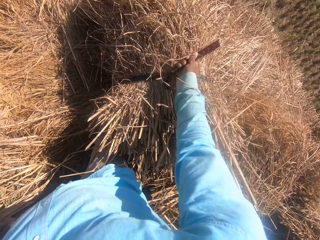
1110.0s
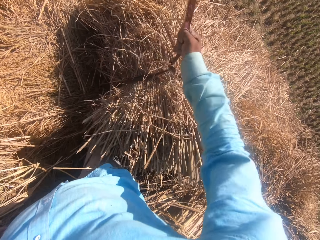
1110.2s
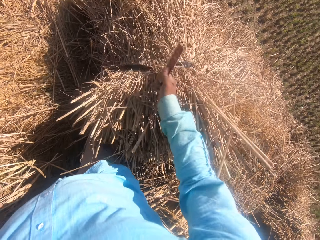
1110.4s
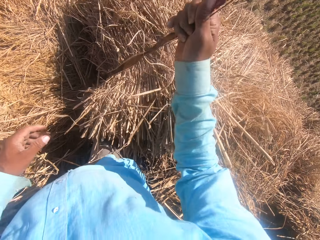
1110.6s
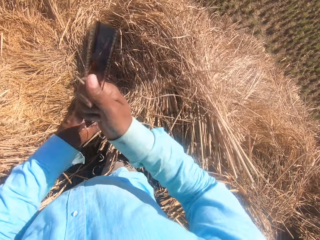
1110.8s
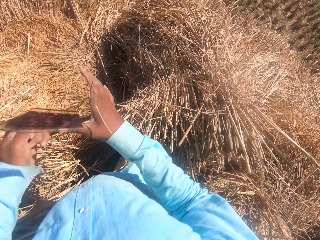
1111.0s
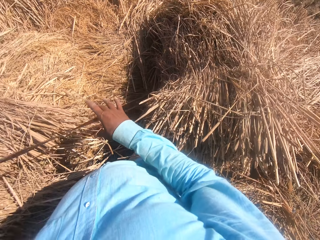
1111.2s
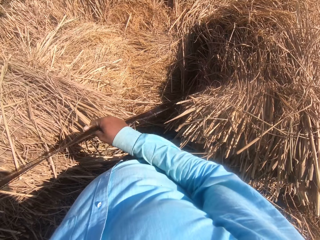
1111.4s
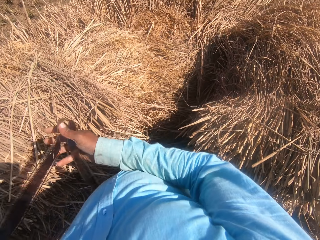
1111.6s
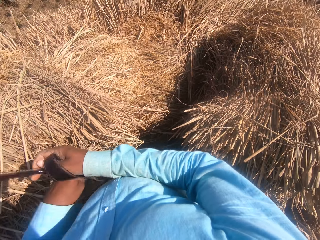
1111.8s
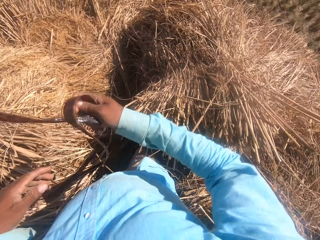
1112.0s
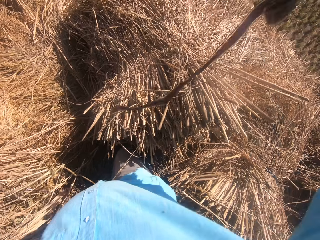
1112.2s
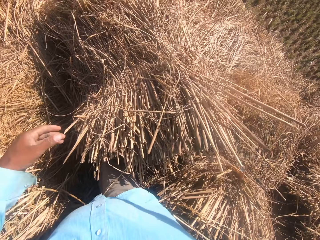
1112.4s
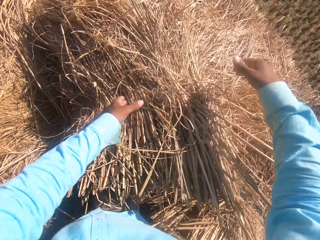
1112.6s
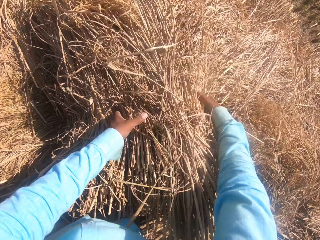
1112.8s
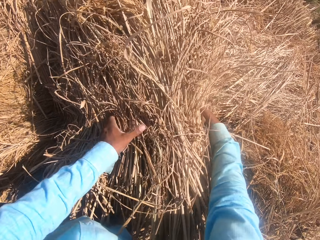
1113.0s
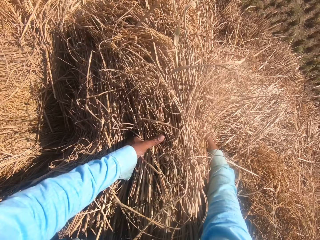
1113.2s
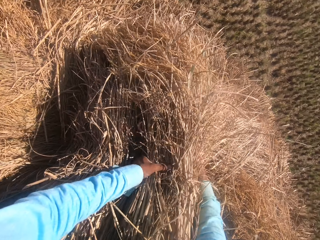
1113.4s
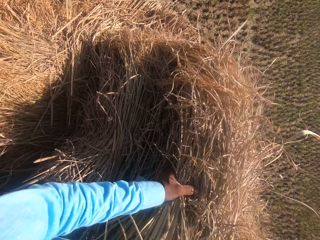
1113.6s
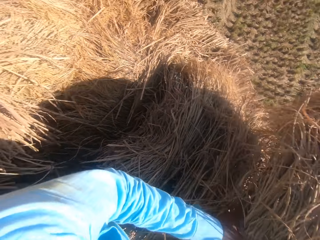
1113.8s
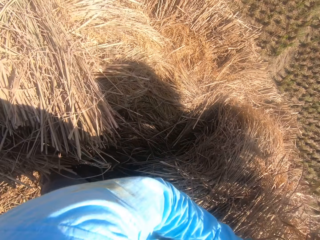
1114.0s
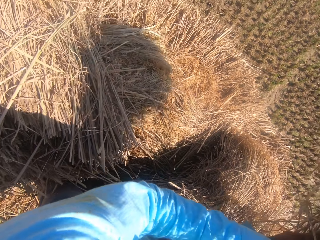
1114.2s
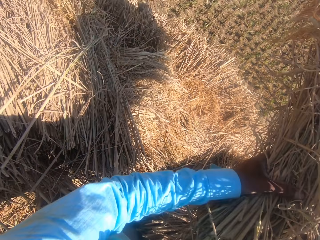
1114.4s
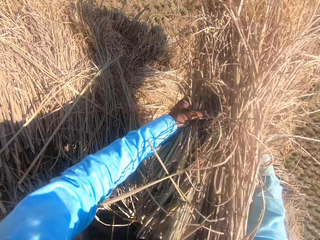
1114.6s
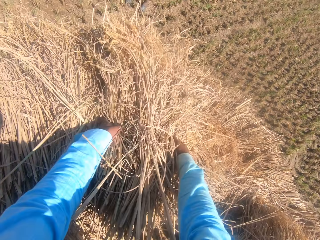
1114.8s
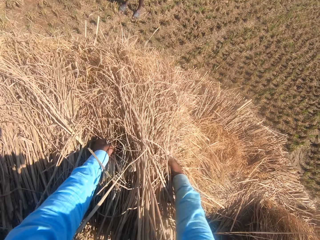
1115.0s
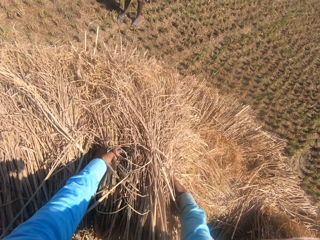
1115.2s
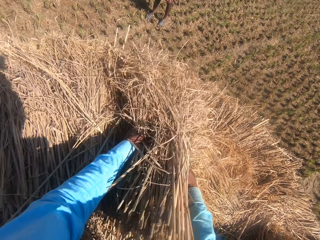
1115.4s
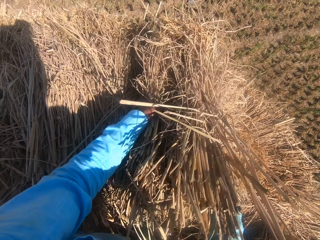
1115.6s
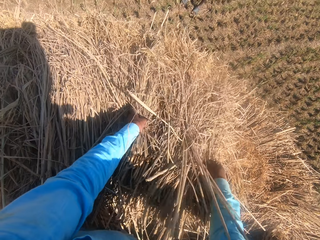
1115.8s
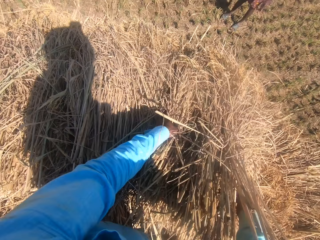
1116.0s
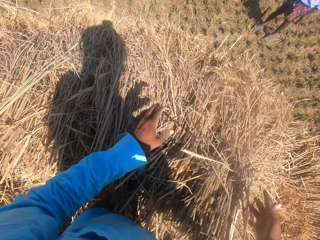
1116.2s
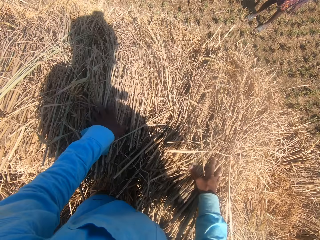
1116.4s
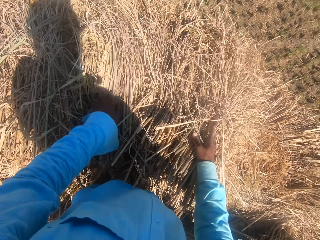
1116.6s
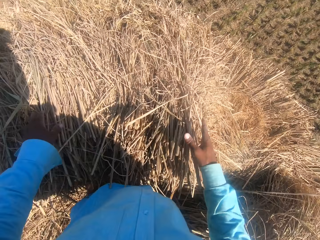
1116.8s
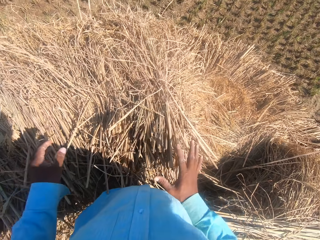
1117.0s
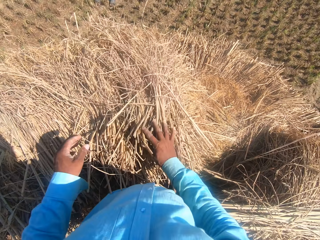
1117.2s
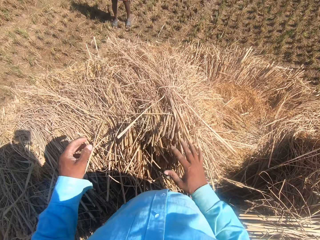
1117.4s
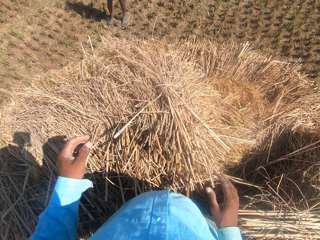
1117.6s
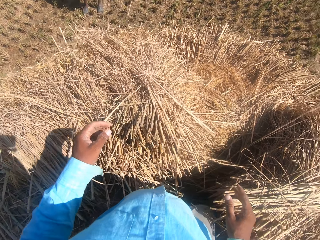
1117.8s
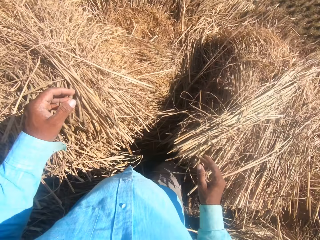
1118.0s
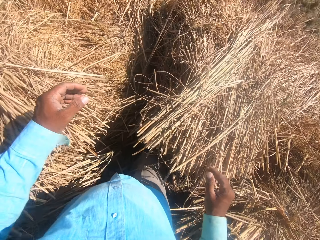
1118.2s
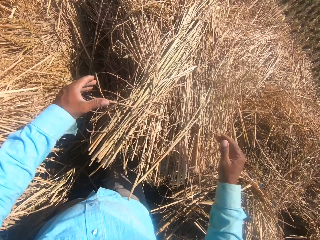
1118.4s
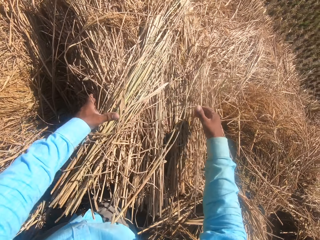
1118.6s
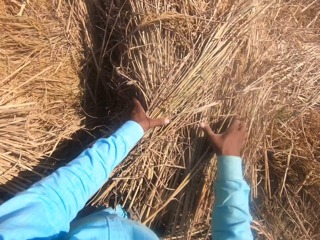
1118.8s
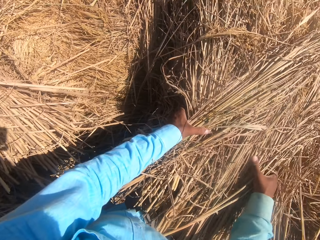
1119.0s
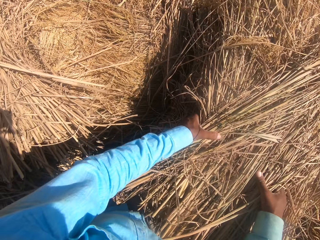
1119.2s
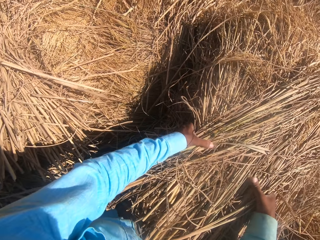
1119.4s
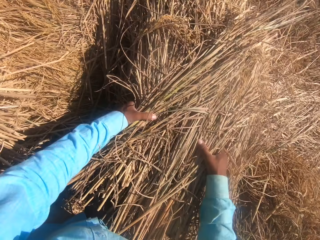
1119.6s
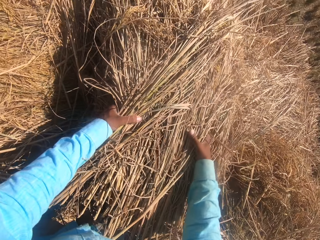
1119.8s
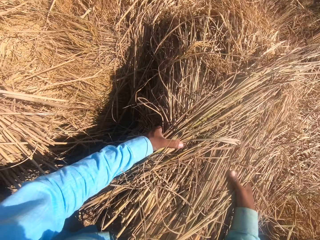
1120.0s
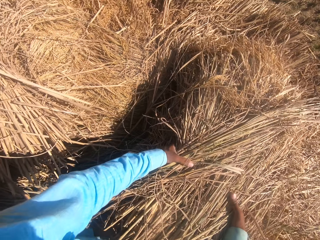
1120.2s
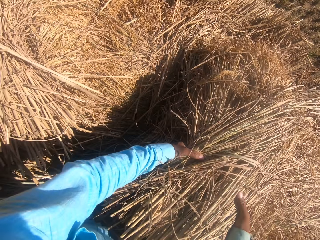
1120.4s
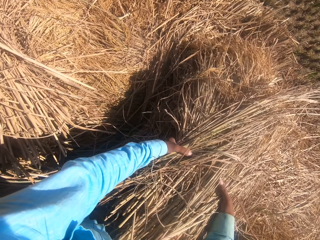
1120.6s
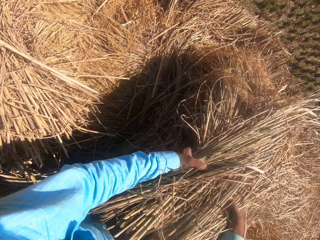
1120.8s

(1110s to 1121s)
The camera wearer holds a hay rope. He unties a bundle of straw. He unties the hay rope, pulls the hay rope from the hay, and throws the hay rope away. He changes the position of multiple straws with both hands. He lifts hay from the other, places hay on the other, and spreads hay on the other. He touches the hay with his right hand and turns to the right. He changes the position of multiple straws with both hands. He holds hay.

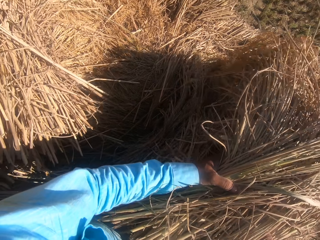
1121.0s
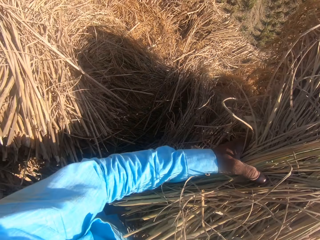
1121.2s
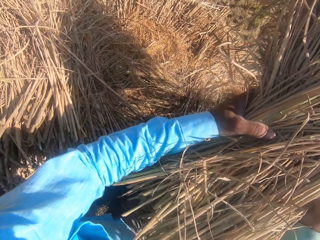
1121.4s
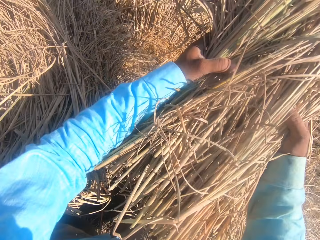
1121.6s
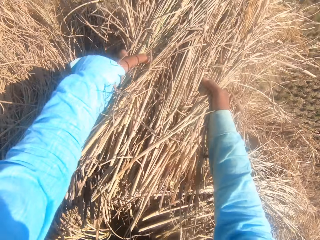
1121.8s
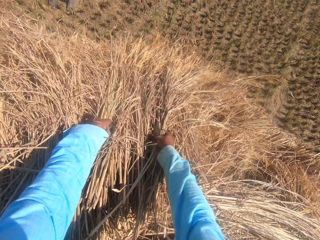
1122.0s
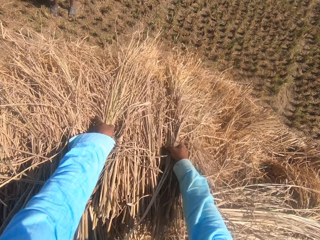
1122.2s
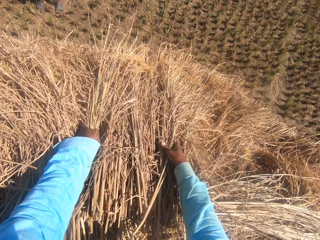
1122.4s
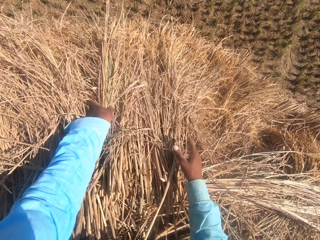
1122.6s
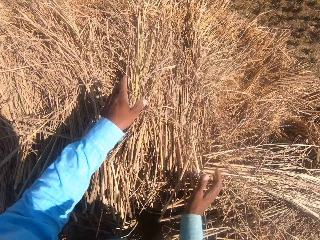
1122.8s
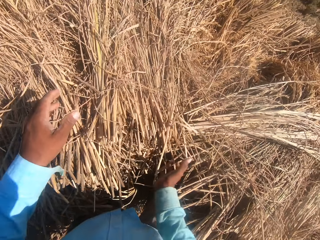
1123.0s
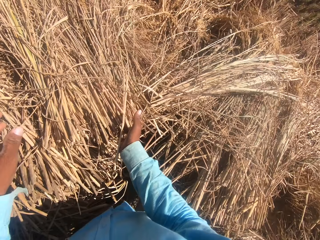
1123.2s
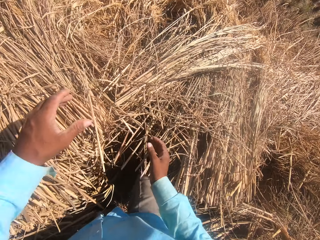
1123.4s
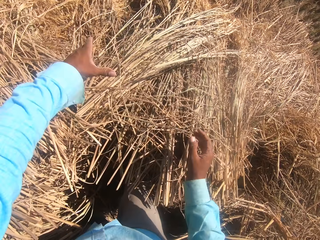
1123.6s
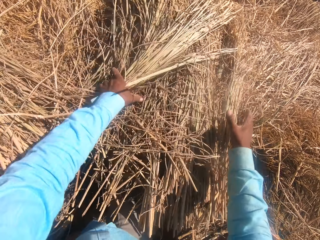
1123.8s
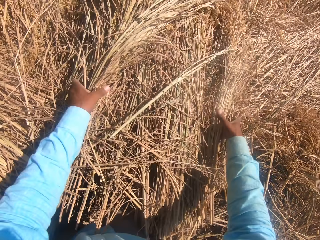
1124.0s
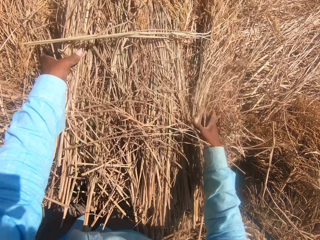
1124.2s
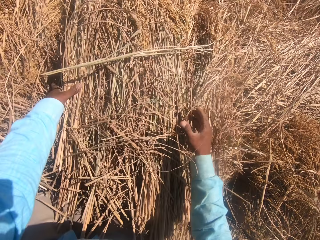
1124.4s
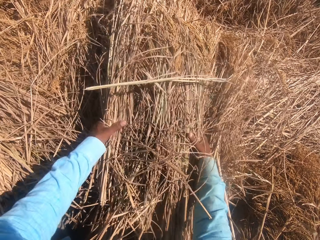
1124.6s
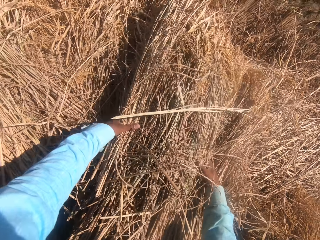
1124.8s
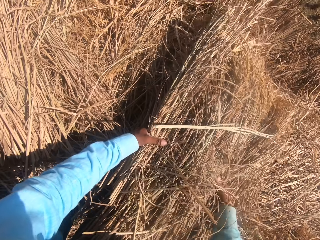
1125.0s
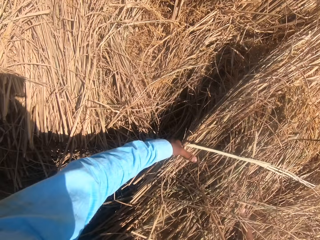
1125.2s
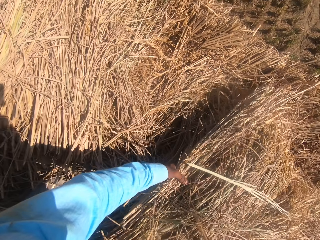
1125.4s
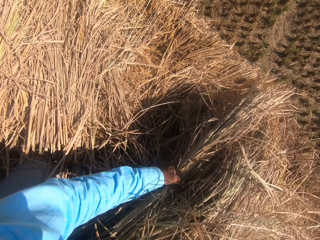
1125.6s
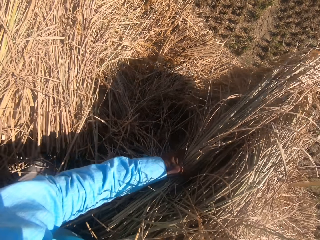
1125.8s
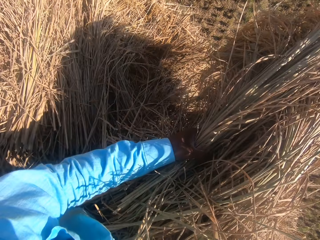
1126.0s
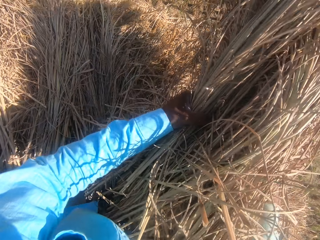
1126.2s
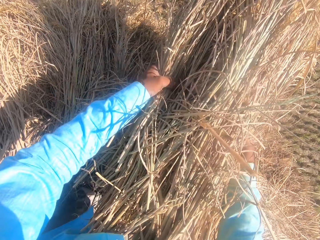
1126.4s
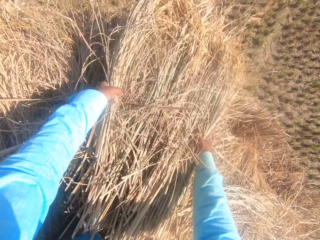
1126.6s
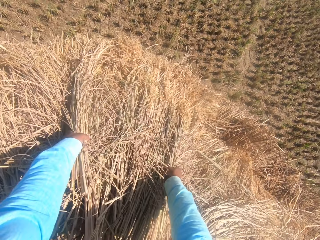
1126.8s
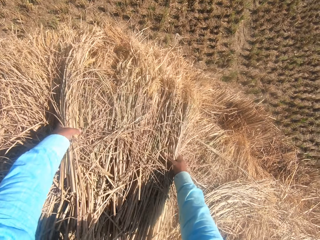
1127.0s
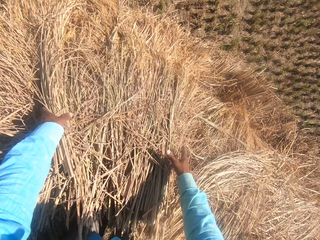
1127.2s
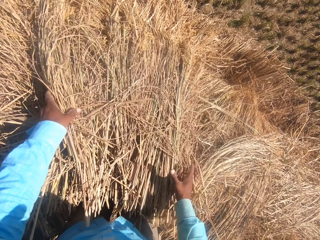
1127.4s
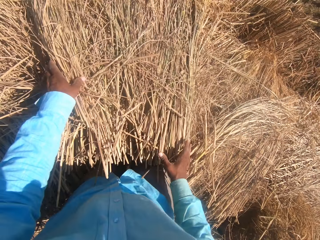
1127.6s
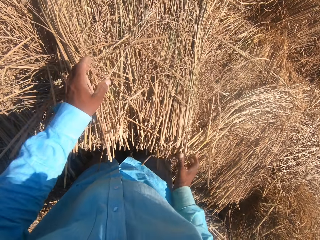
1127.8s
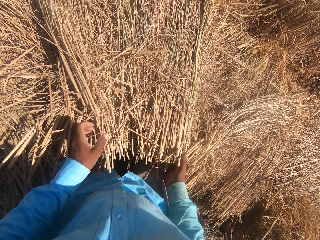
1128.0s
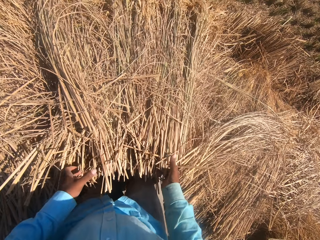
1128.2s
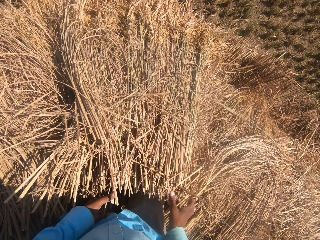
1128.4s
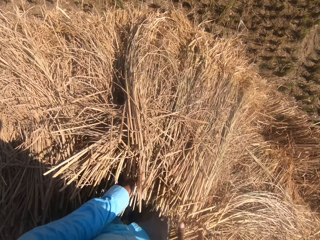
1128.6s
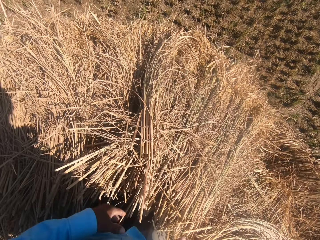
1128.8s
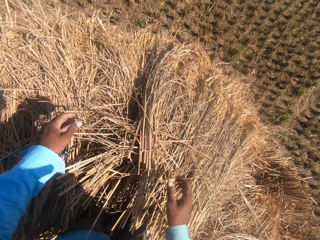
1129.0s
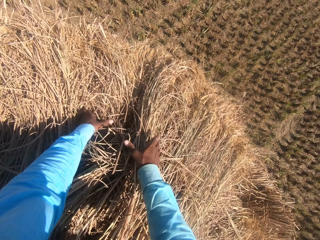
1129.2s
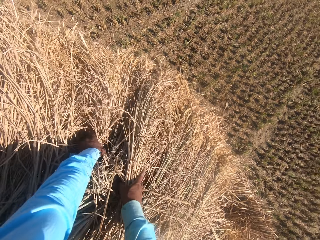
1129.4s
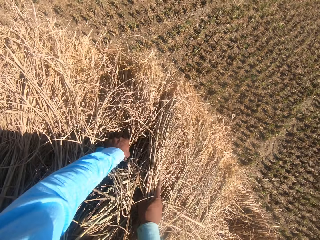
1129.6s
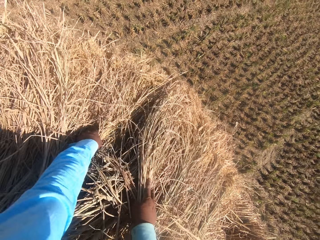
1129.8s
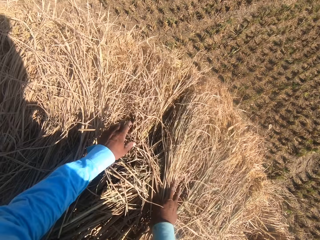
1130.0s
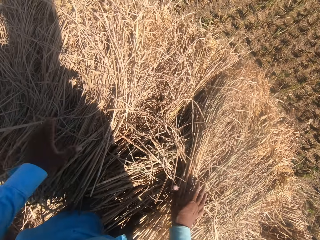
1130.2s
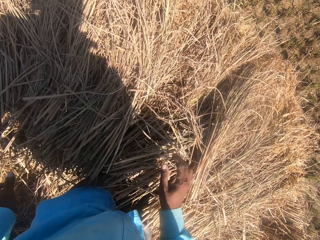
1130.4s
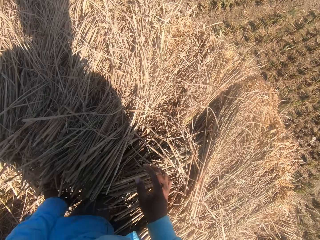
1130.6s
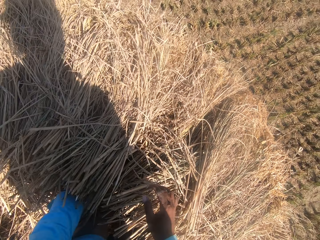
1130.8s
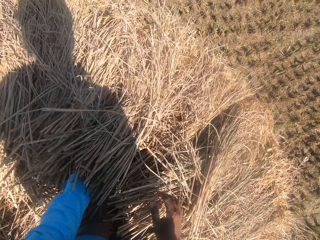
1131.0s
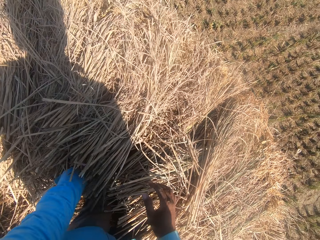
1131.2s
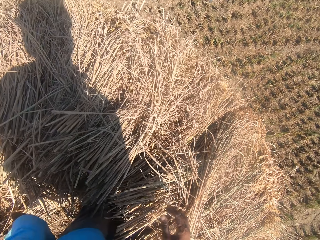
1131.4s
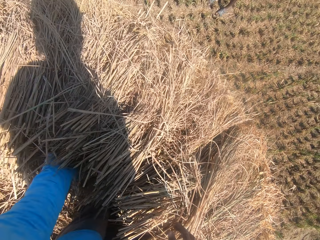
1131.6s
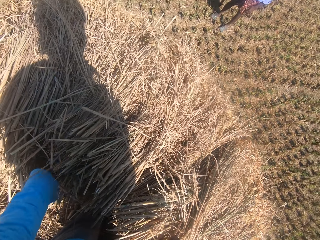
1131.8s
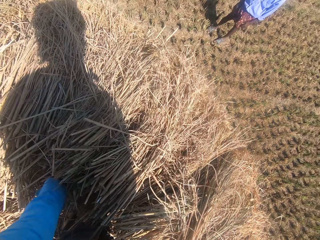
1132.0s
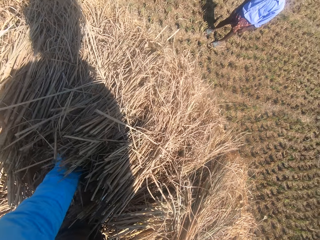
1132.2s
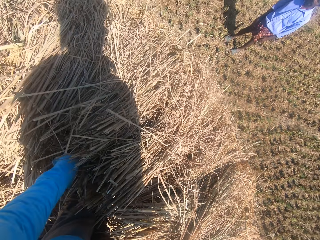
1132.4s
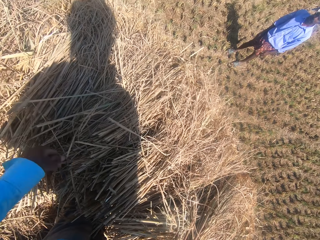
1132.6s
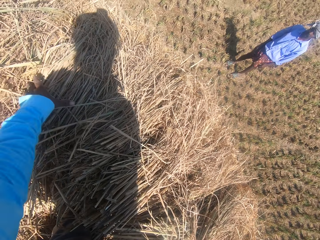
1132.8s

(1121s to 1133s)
The camera wearer lifts hay from the other and places hay on the other. He touches the hay with his right hand. He holds hay. He changes the position of multiple straws with both hands. He lifts hay from the other and places hay on the other. He touches the hay with his right hand. He spreads hay on the other. He touches the hay with his left hand.
